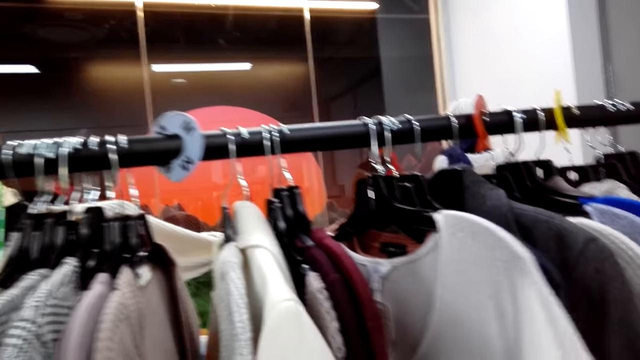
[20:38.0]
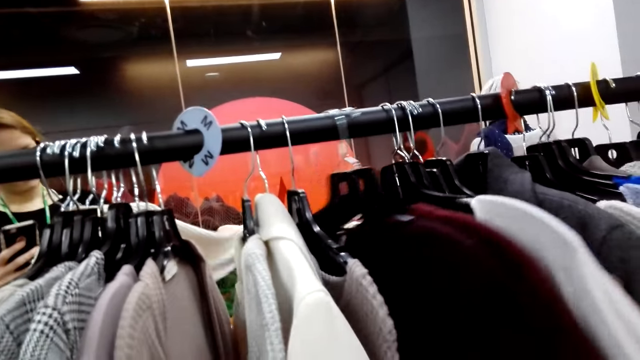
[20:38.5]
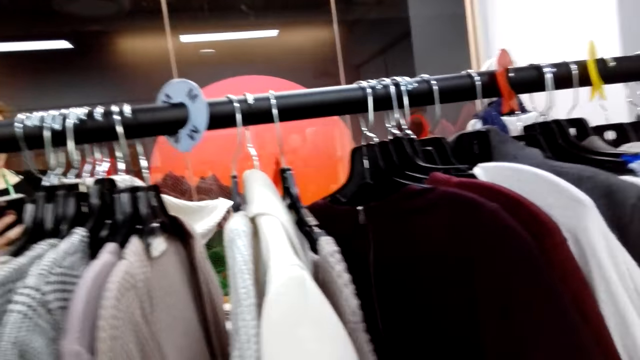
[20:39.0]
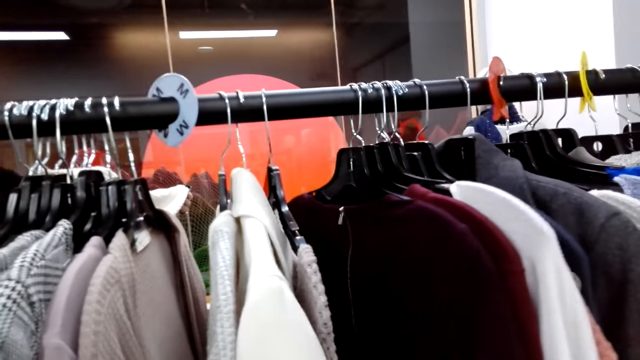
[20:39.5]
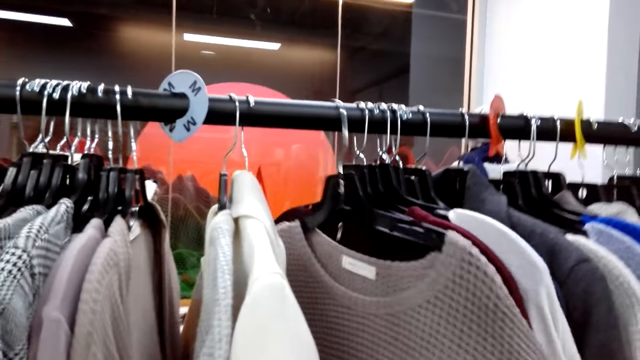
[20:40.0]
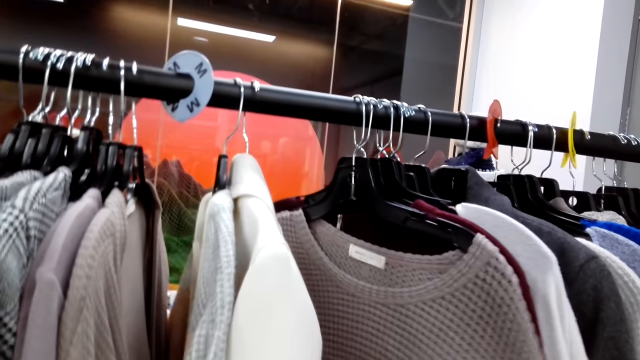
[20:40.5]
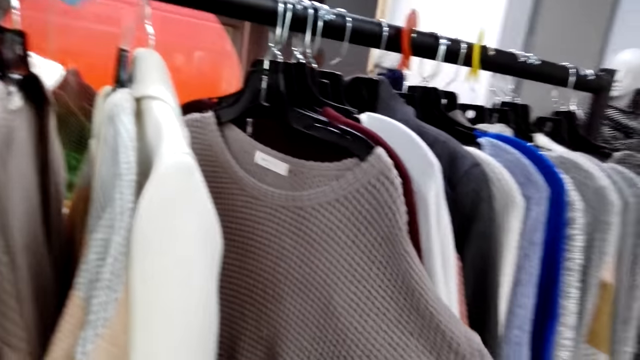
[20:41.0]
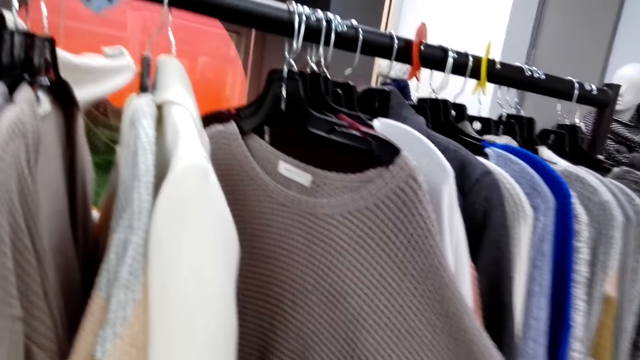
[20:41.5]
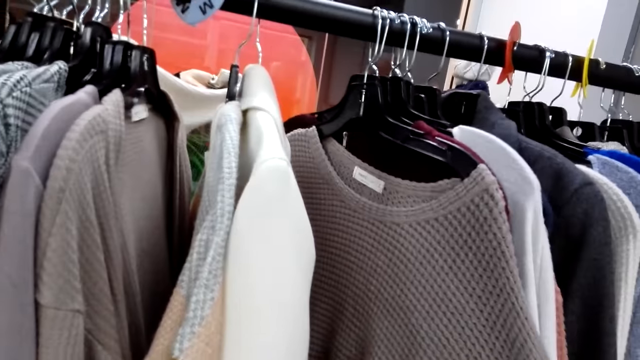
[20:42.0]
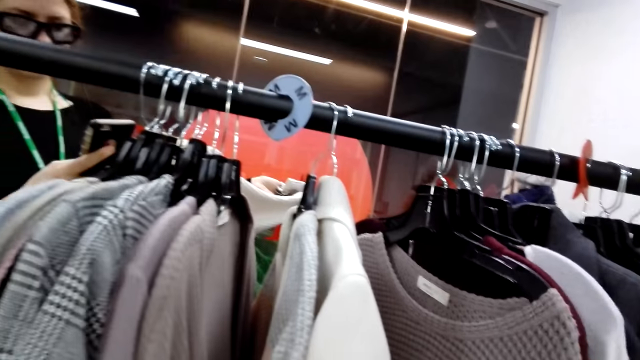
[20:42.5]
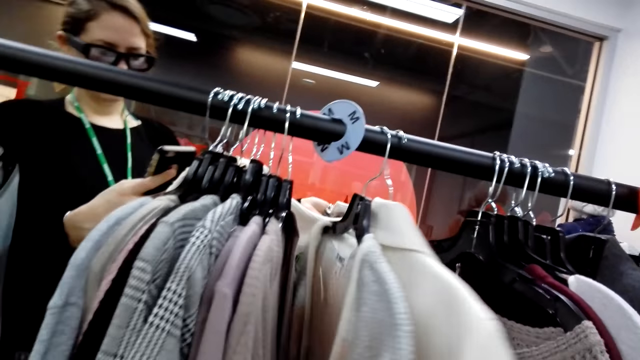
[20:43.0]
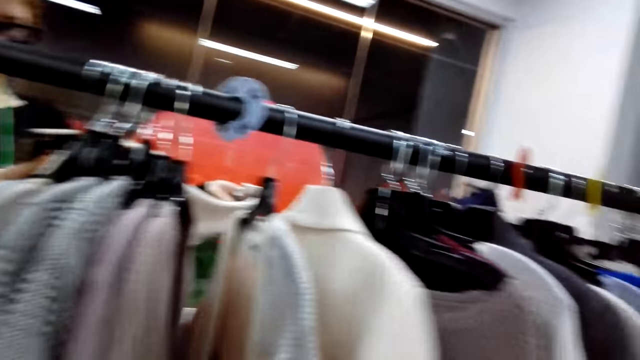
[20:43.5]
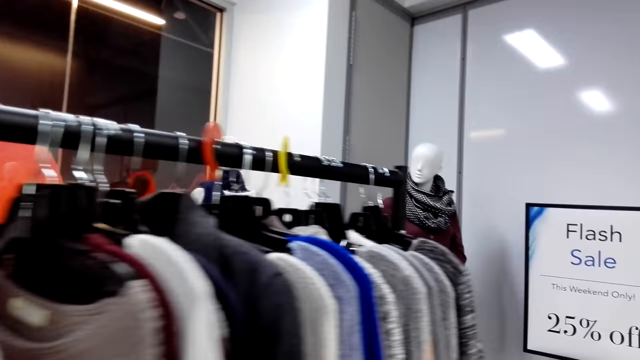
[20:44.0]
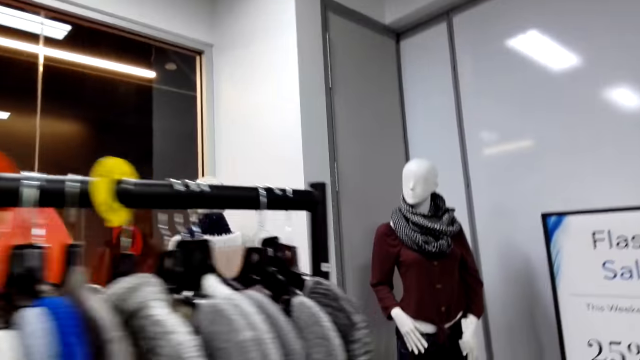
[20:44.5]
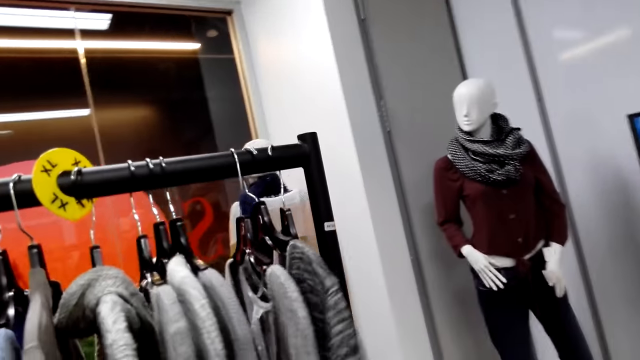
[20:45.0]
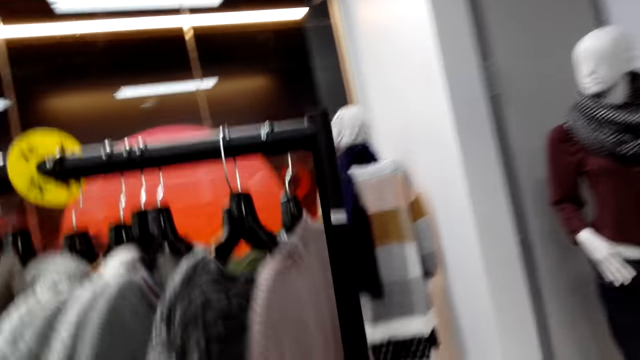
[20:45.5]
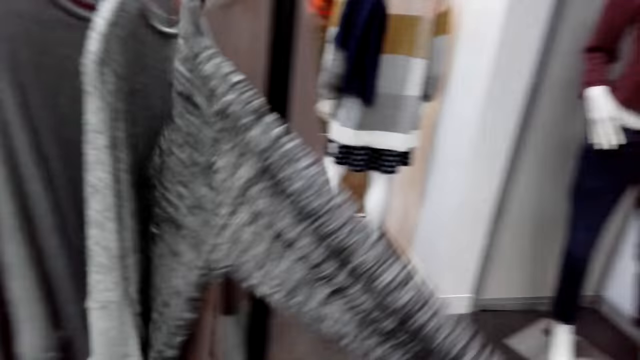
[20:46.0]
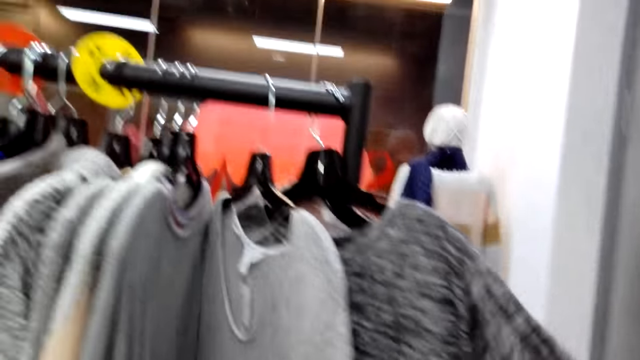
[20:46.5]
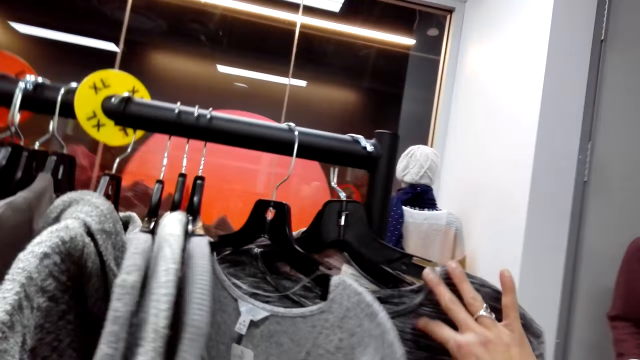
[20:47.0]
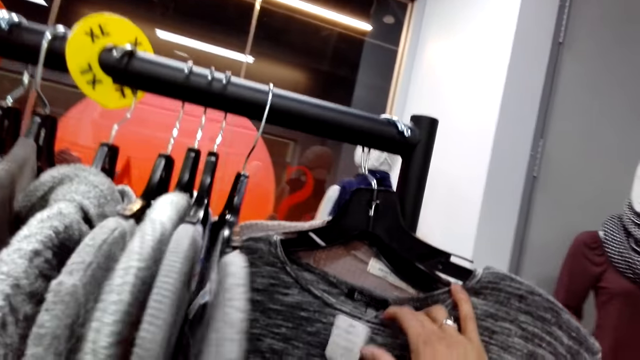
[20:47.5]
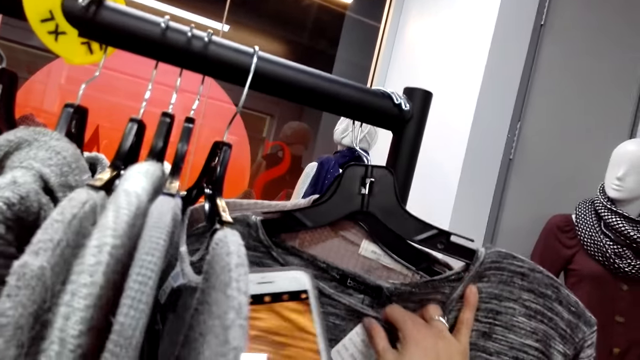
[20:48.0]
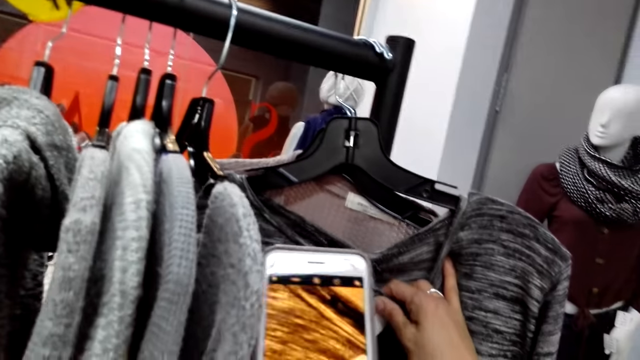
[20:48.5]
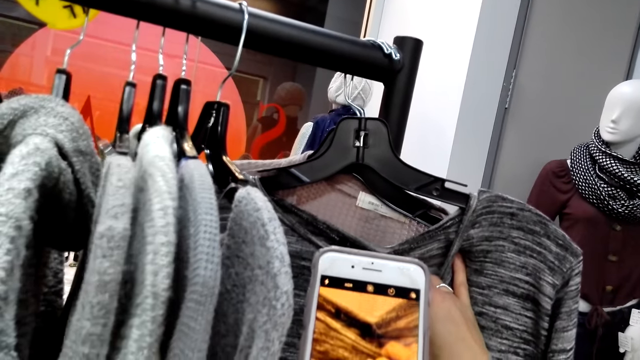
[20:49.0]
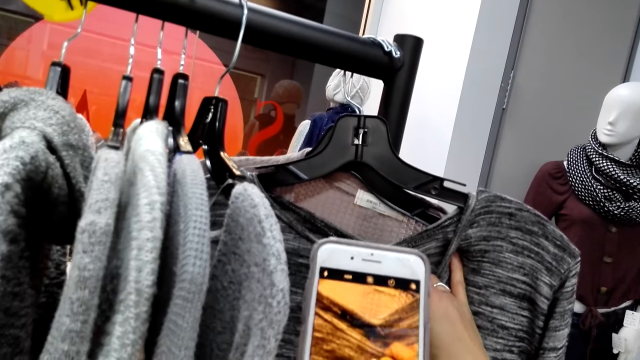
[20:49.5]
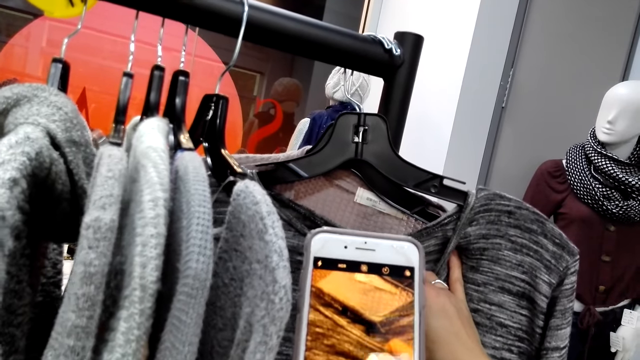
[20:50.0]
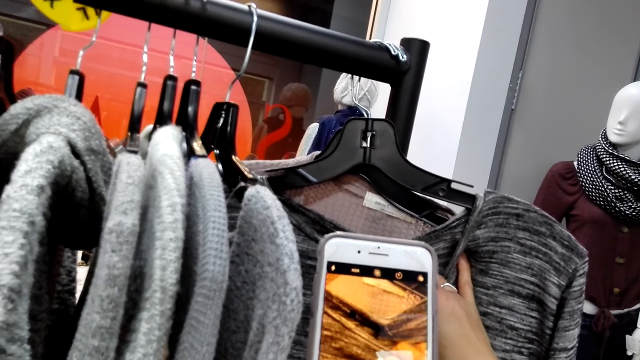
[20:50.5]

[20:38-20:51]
A woman uses the phone. The camera wearer walks right. They hold clothing, touch clothing and take a picture. The woman holds the shirt on the cloth rack and takes a photo of the shirt on the cloth rack.

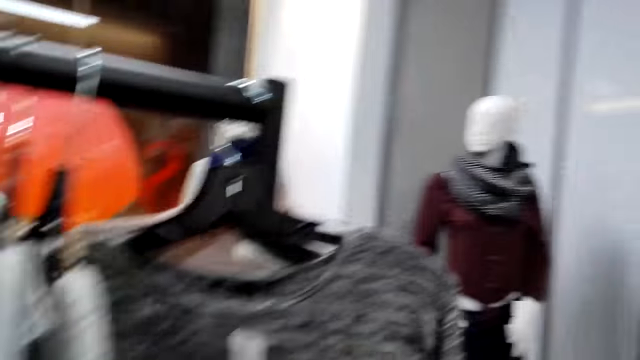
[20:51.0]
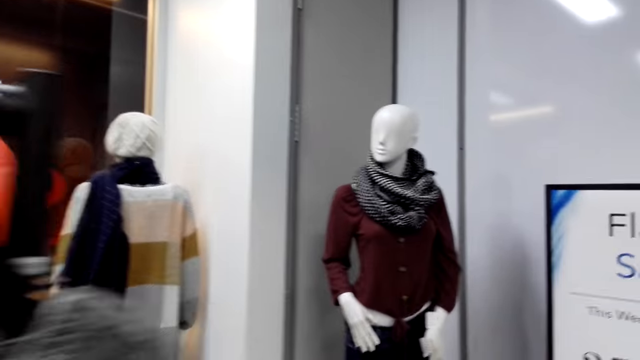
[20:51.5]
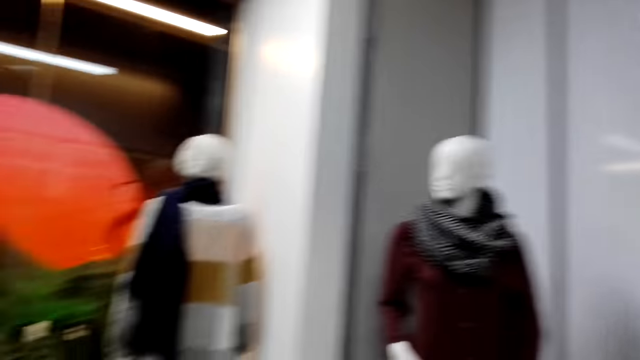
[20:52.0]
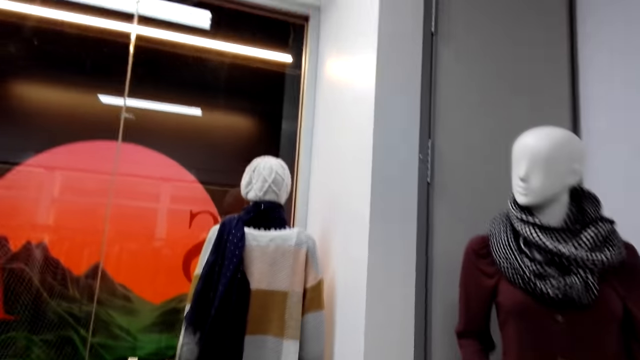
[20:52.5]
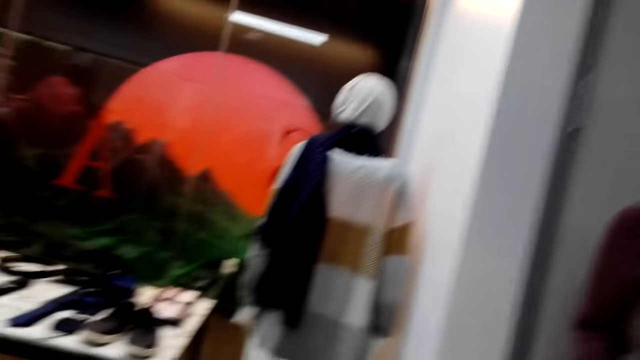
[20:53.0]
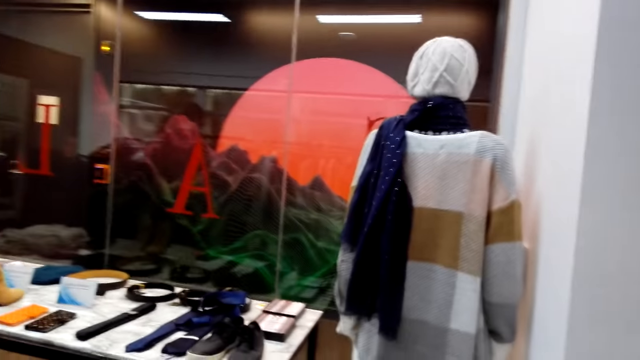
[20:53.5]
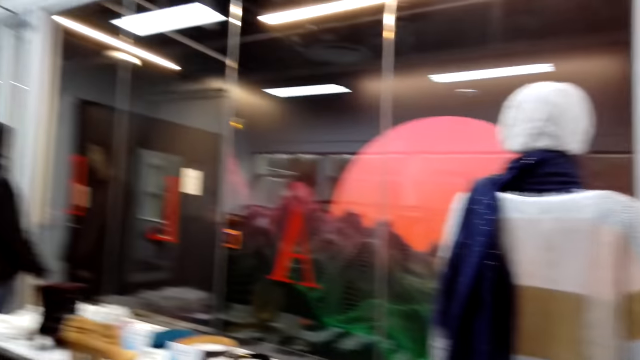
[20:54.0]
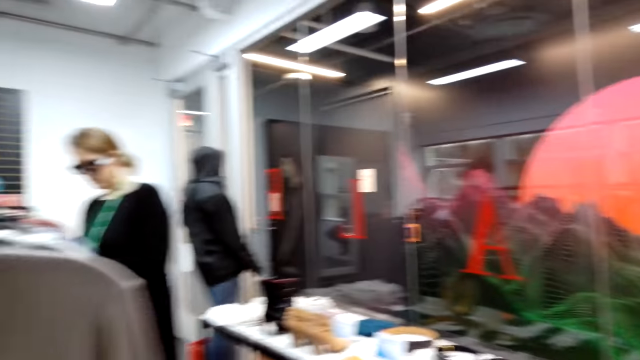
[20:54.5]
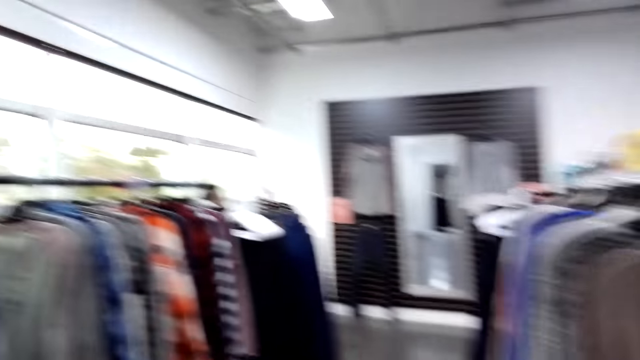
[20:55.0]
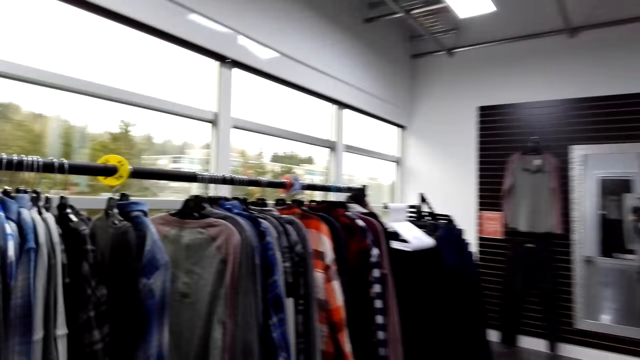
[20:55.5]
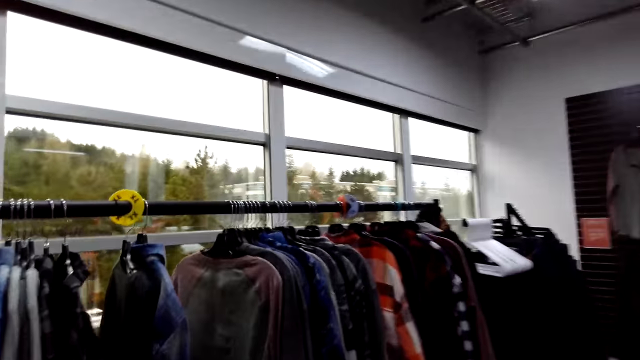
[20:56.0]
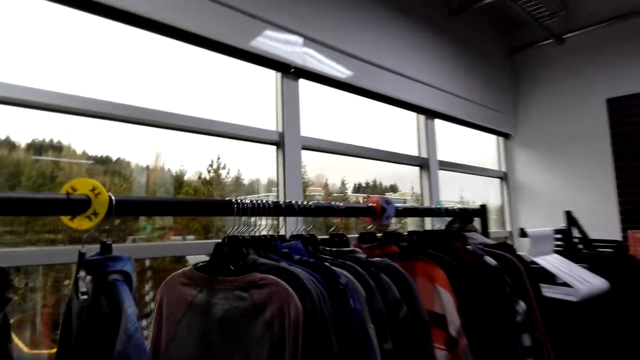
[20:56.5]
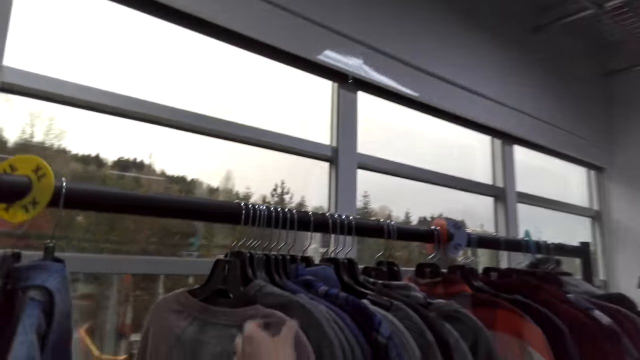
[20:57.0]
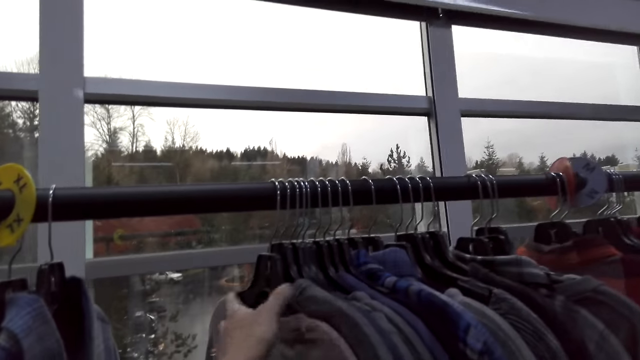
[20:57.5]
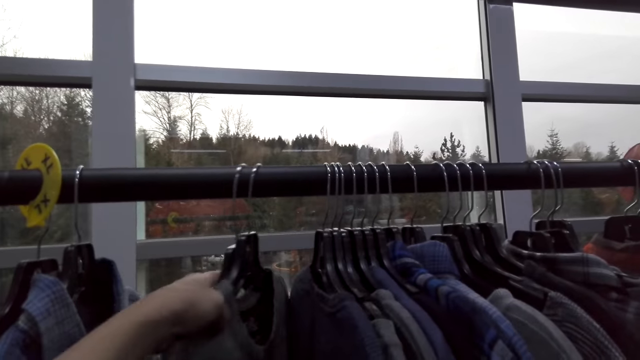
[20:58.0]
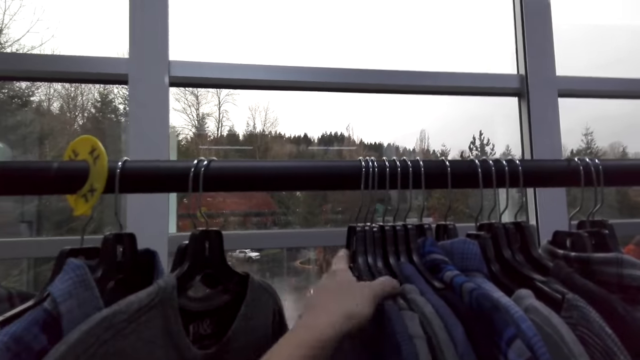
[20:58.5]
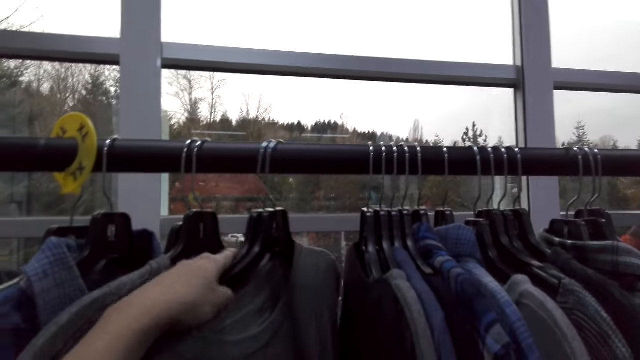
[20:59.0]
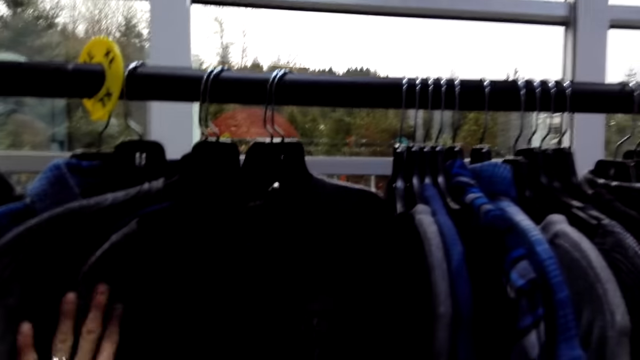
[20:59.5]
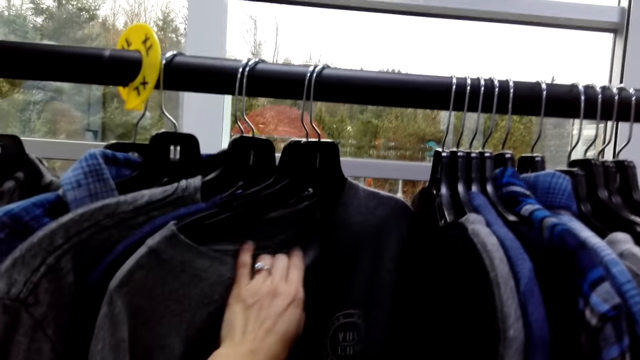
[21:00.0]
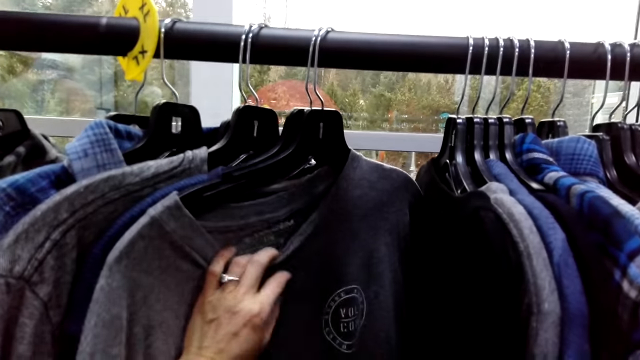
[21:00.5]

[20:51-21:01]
The woman moves around the shop. The camera wearer walks forward. They speak. They walk forward. The woman selects the shirts on the cloth rack. The camera wearer moves clothing. They move clothing again. They touch clothing.
